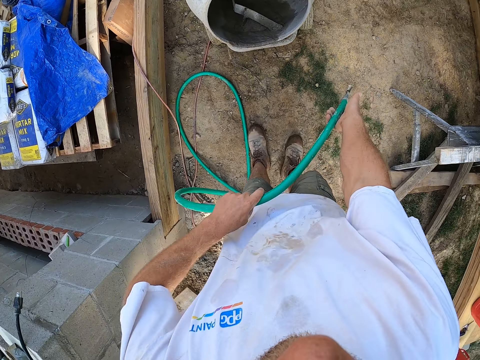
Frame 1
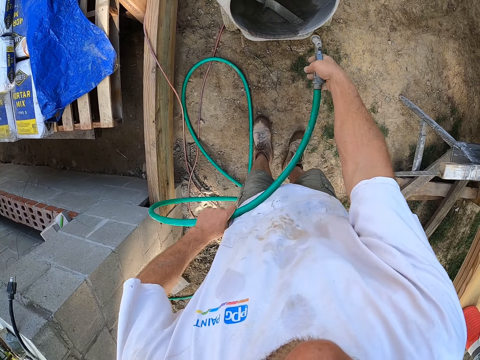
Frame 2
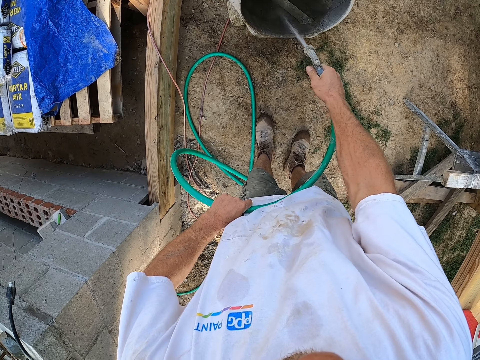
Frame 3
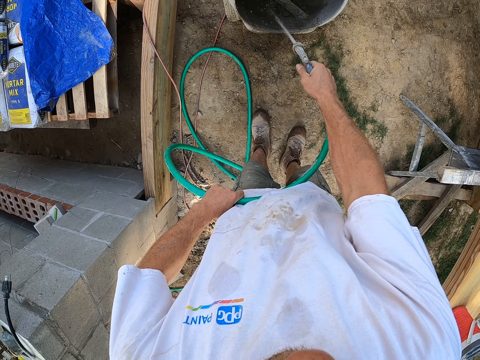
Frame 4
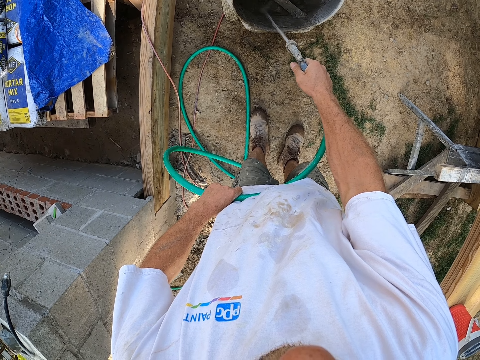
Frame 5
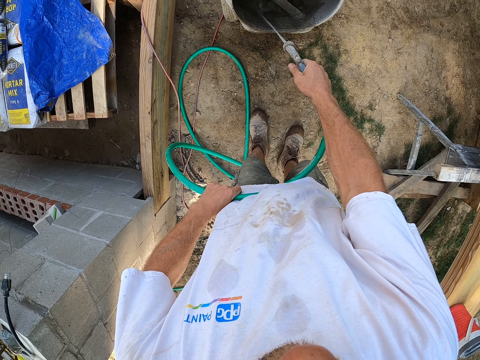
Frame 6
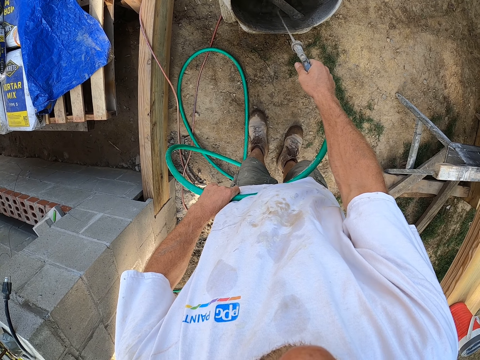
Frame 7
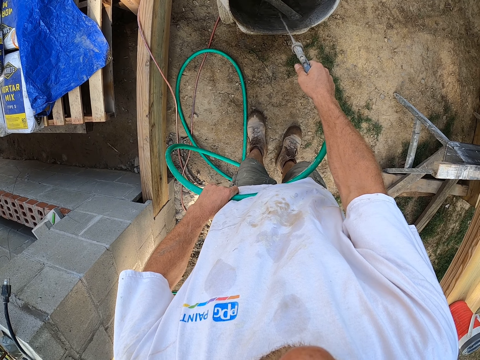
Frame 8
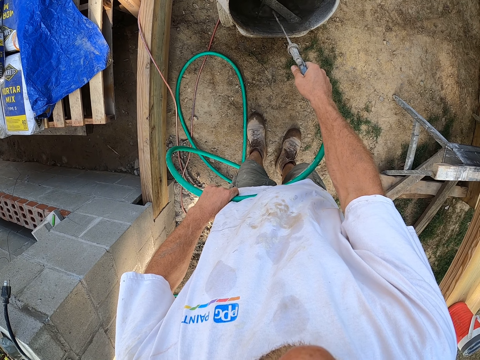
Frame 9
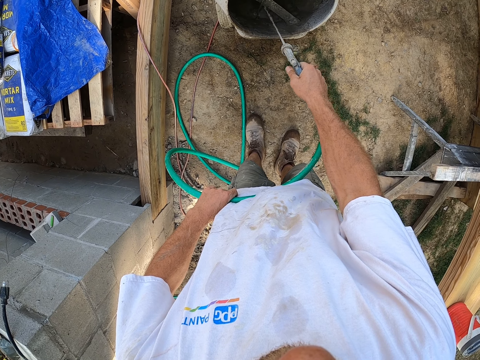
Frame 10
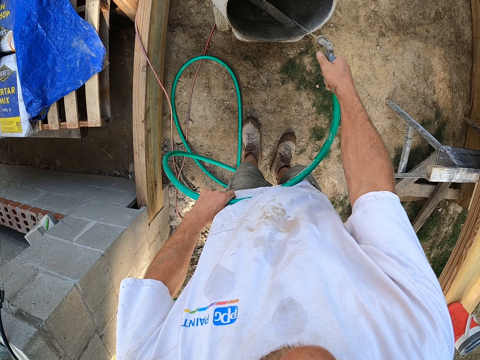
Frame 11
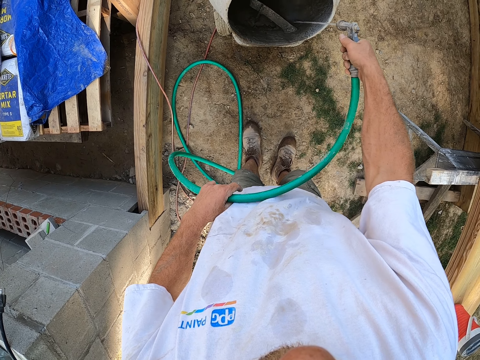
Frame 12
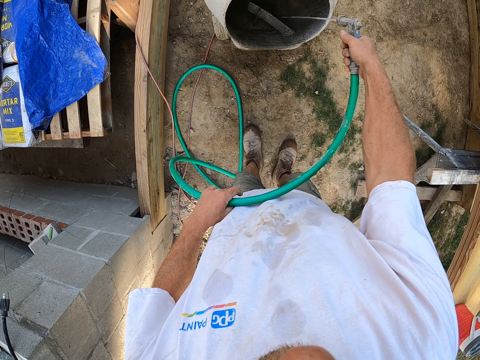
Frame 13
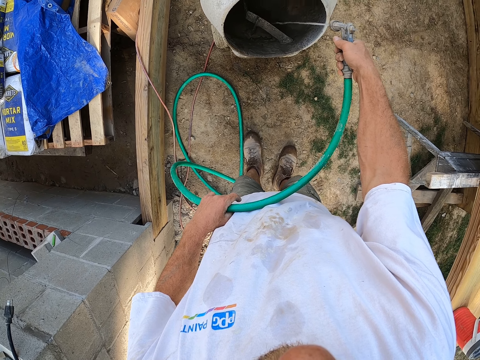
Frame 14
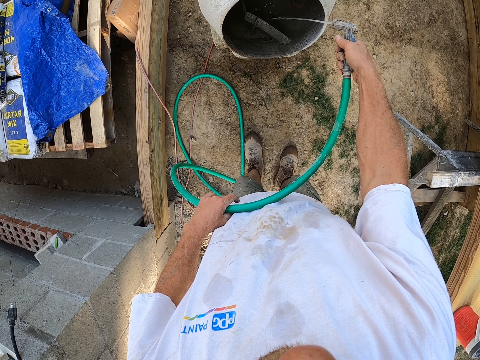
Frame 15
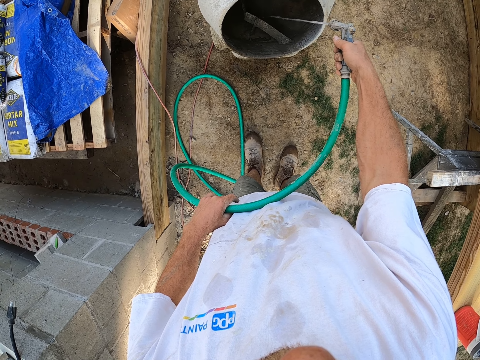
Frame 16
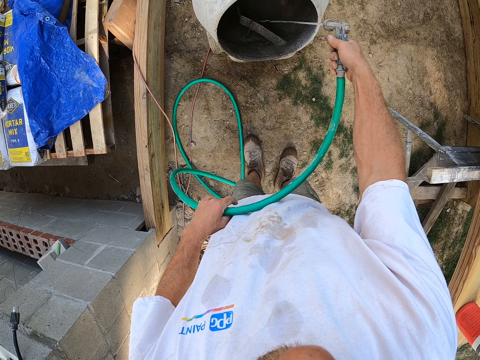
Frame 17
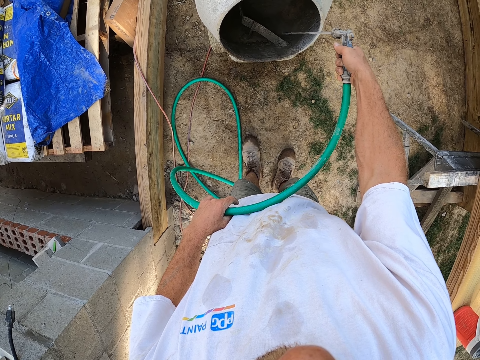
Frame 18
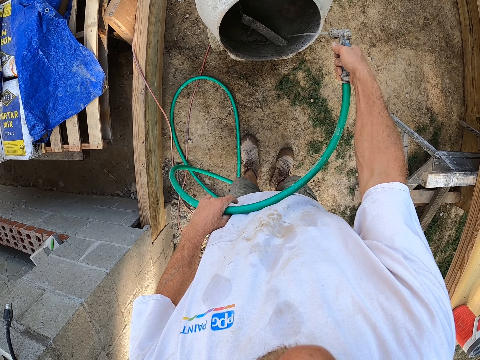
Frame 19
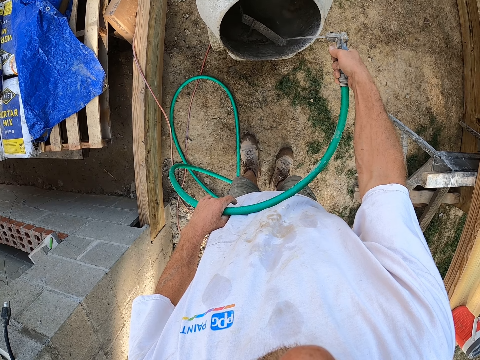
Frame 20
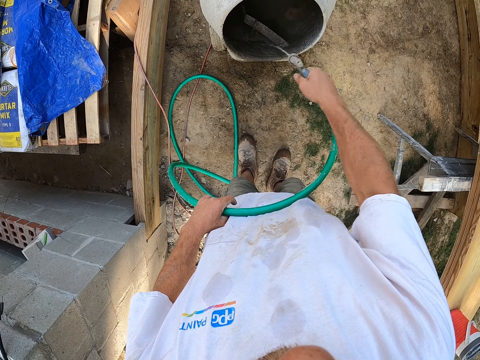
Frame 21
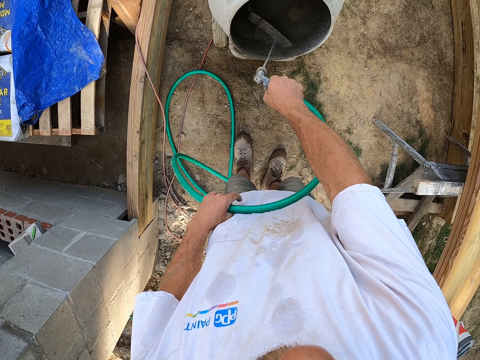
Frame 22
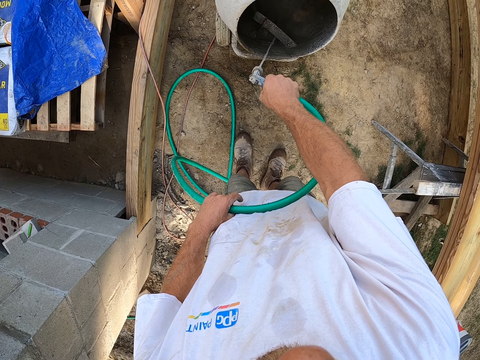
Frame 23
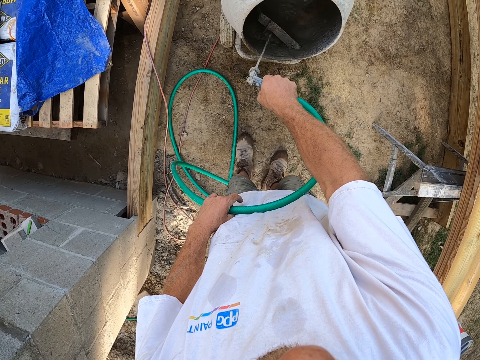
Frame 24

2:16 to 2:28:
The camera wearer moves his hand towards the concrete mixer. He sprinkles water inside the cement mixer.

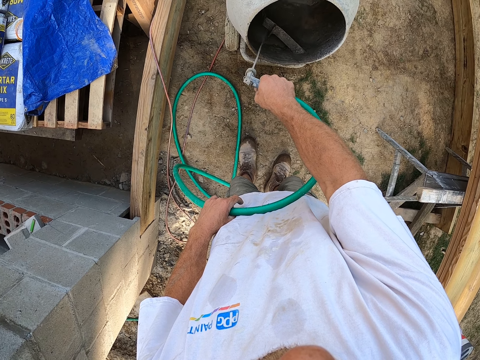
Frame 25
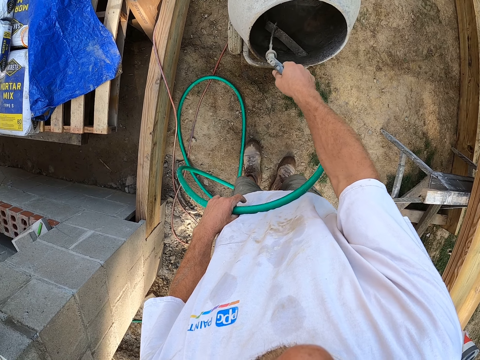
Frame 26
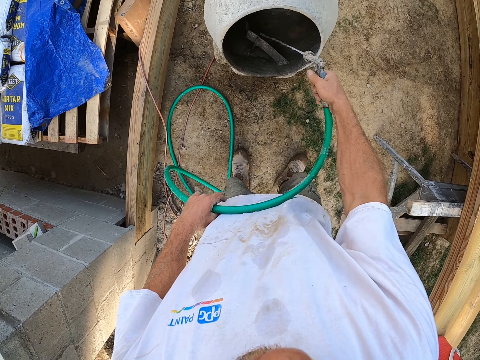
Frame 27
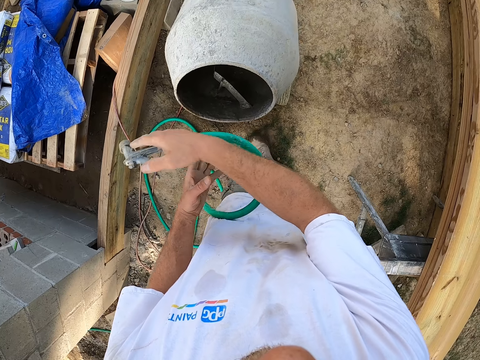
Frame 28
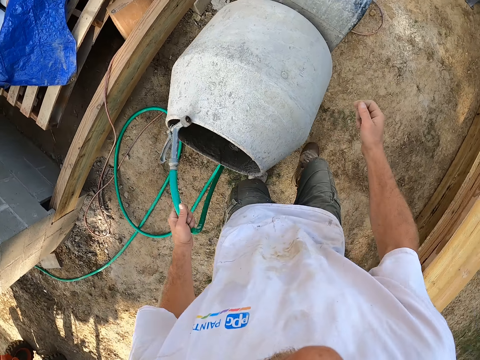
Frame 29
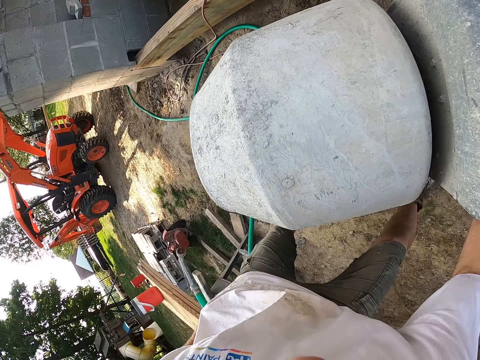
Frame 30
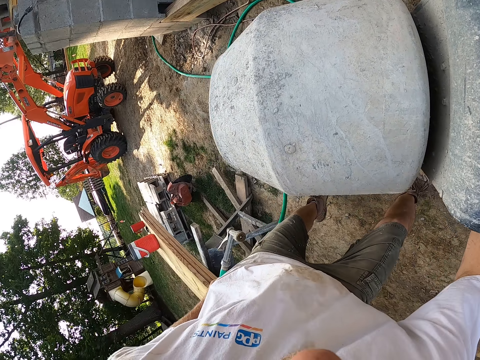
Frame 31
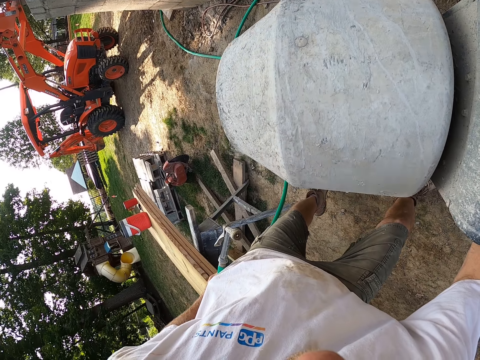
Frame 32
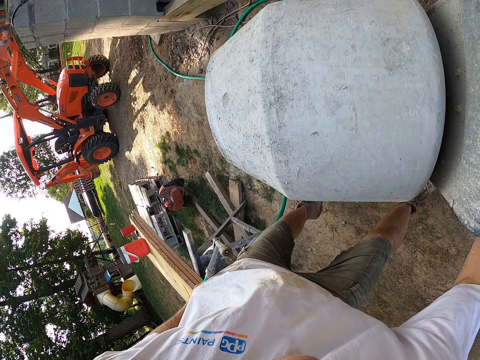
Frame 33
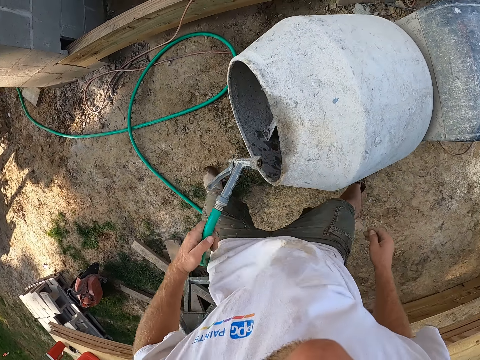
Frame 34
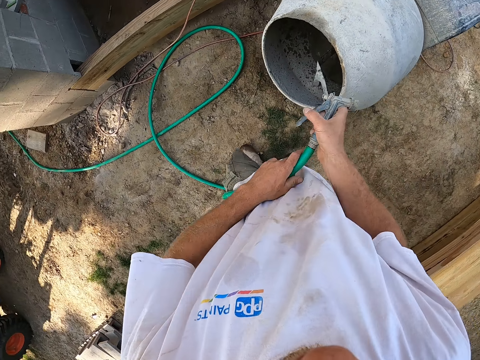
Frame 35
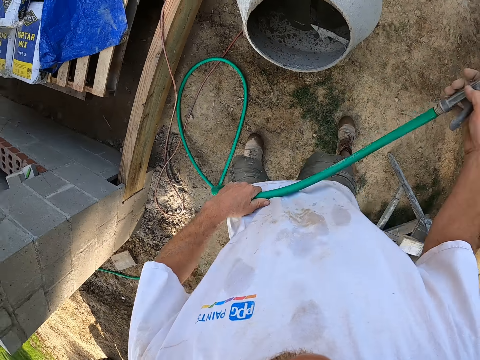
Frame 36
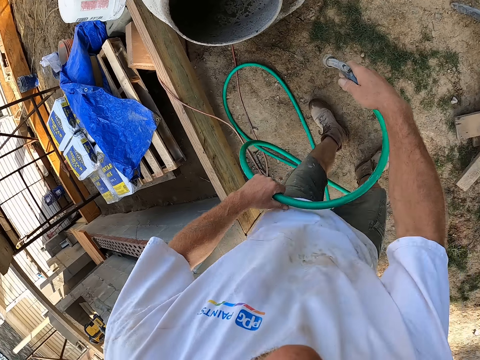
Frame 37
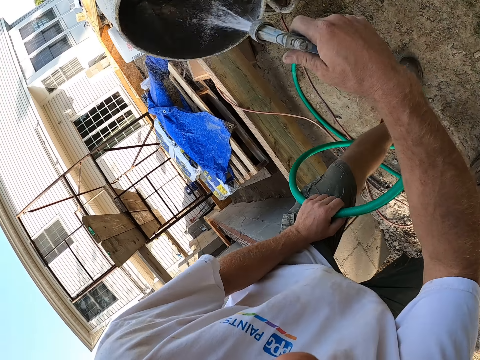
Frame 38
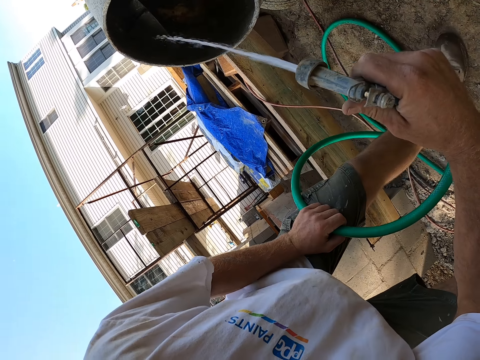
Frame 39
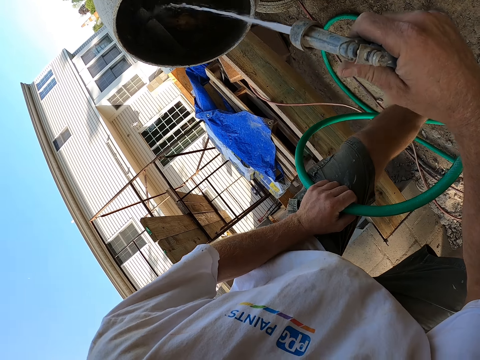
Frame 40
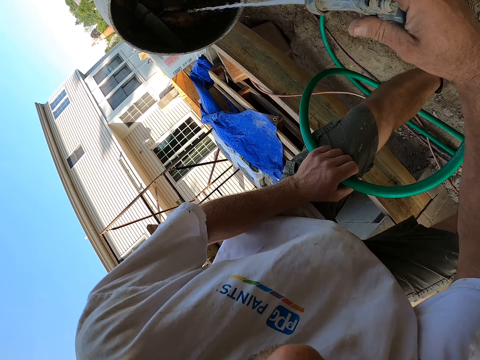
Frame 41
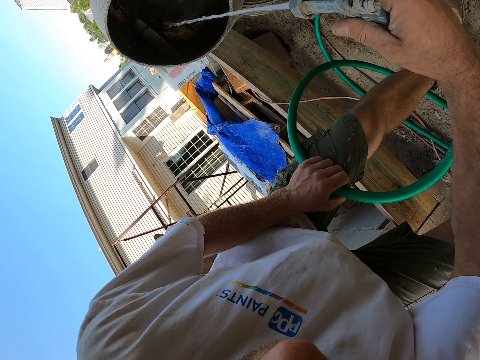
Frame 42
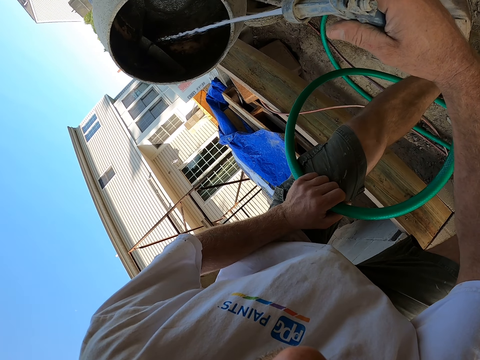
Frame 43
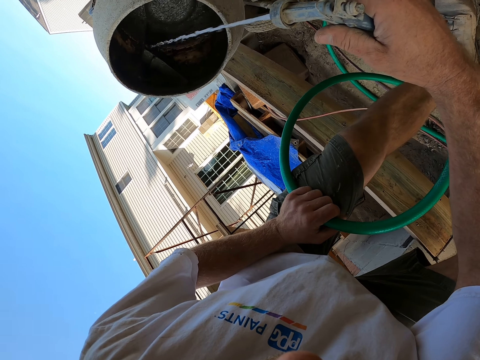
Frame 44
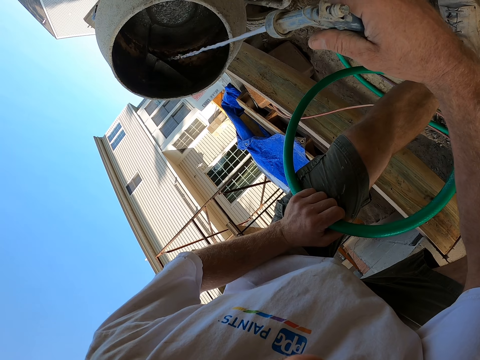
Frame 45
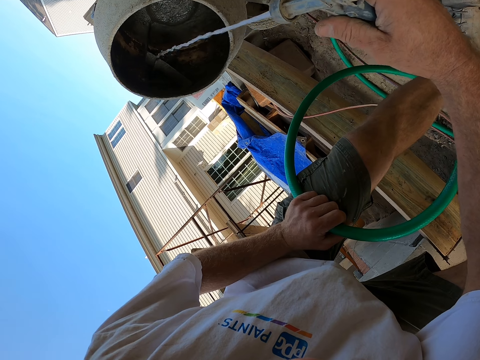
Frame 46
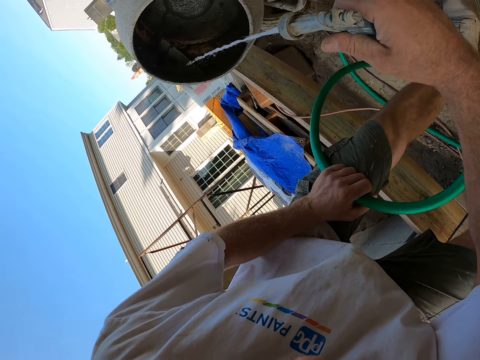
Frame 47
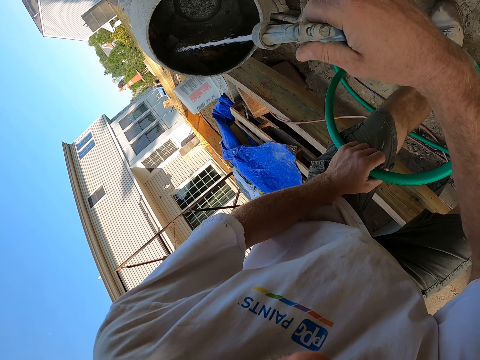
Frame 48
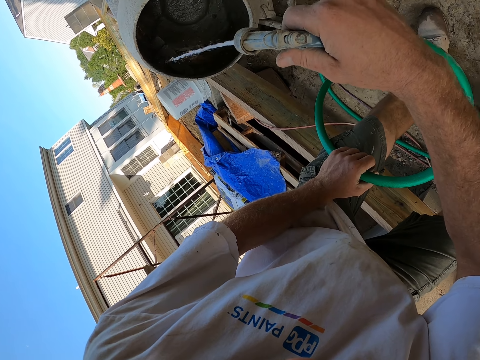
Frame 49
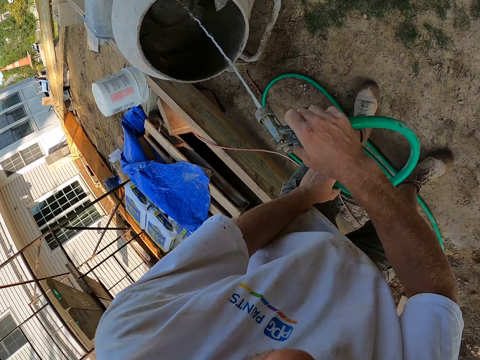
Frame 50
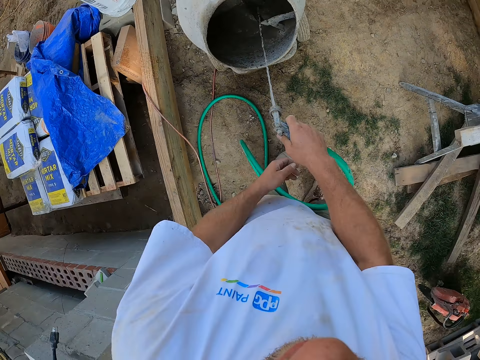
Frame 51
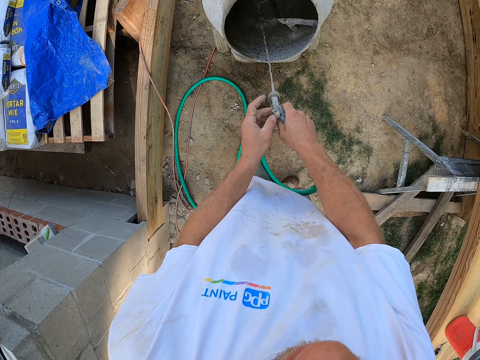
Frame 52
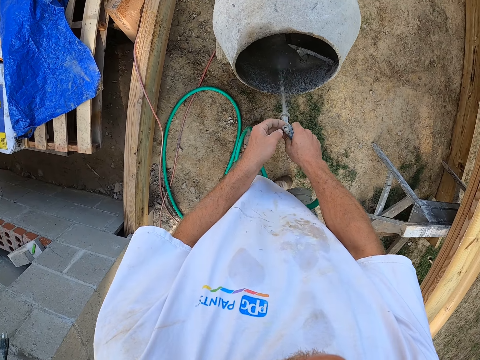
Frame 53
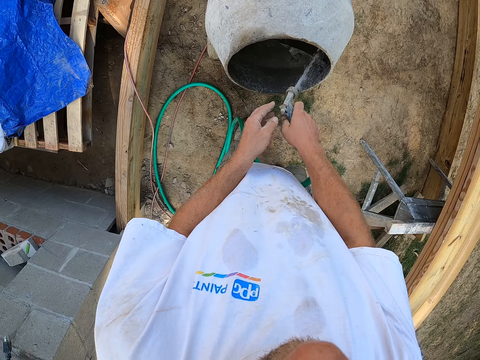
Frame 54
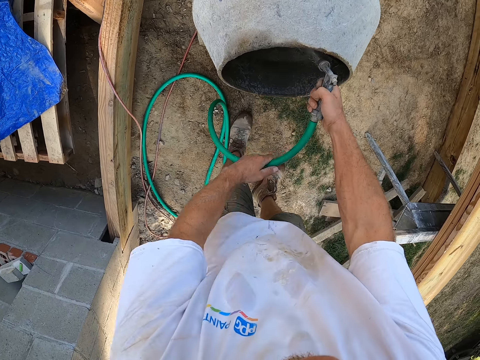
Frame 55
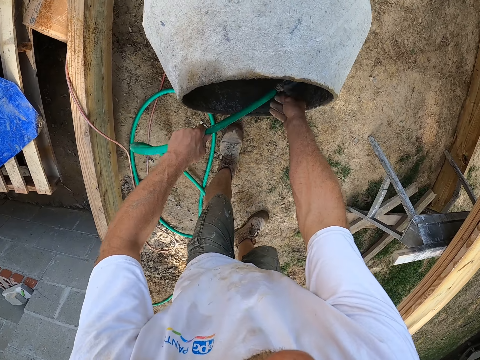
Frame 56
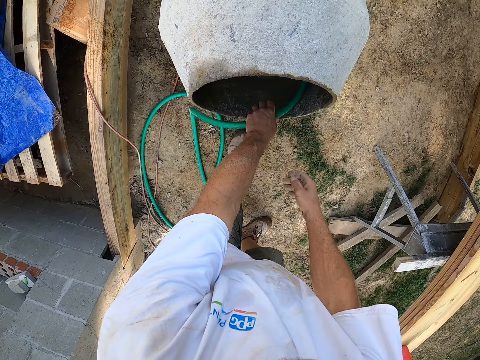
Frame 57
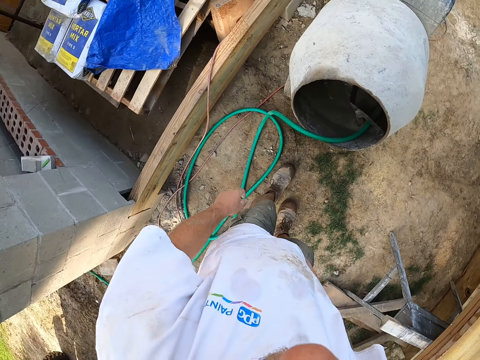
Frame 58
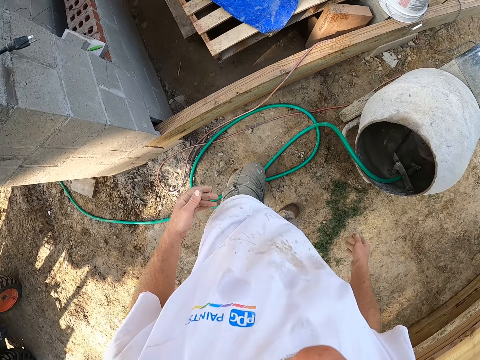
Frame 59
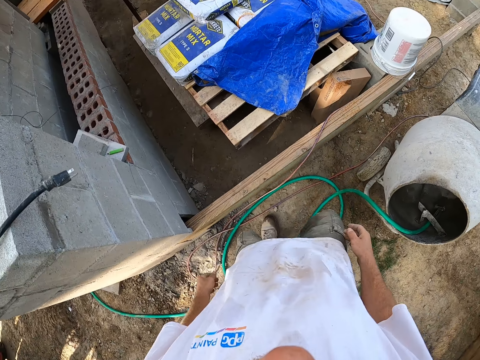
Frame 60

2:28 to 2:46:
The camera wearer moves his hand away from the mixer. He places the pipe or water hose on his other hand. He moves his hand forwards. He turns on the concrete mixer. He moves his hand towards him. He holds the pipe with both his hands. He pulls on the pipe with his hand. He moves the pipe towards the concrete mixer. He sprays the inside of the mixer with the water. He moves his hand forwards. He presses a button on the nozzle. He moves his hand backwards. He moves the pipe towards the inside of the mixer. He drops the water hose in the cement mixer. He moves his hands towards him. He walks forwards.
